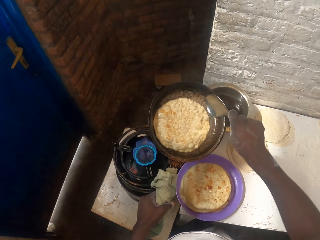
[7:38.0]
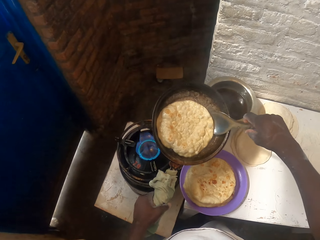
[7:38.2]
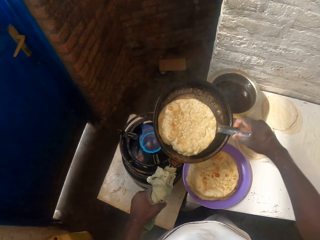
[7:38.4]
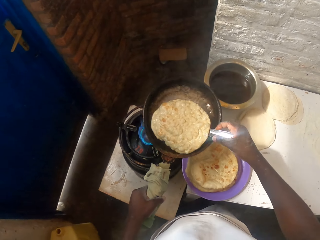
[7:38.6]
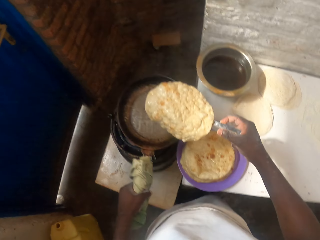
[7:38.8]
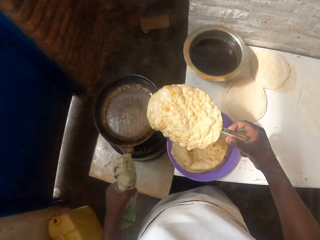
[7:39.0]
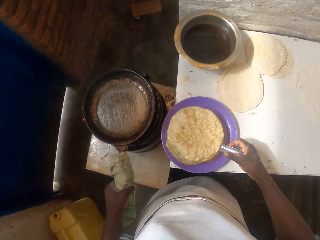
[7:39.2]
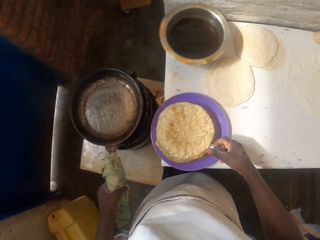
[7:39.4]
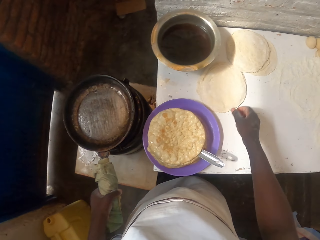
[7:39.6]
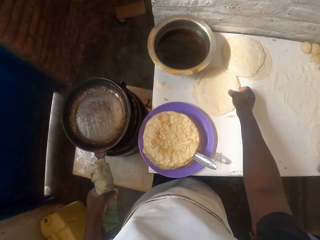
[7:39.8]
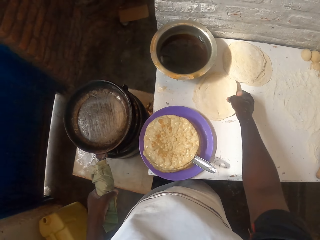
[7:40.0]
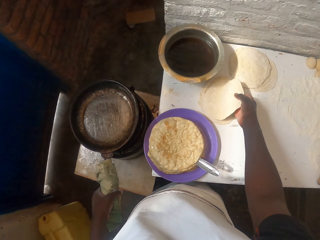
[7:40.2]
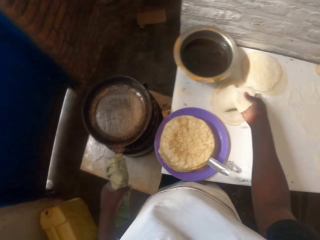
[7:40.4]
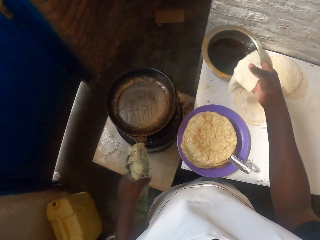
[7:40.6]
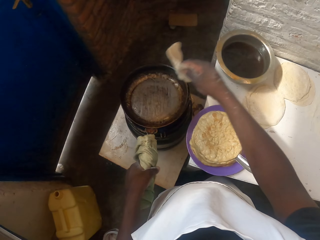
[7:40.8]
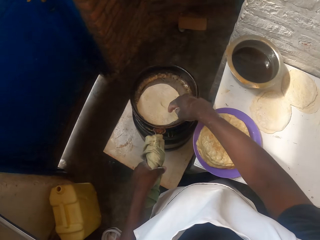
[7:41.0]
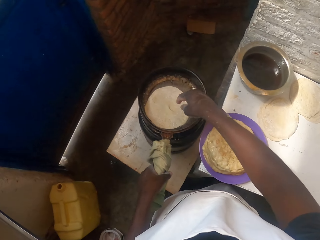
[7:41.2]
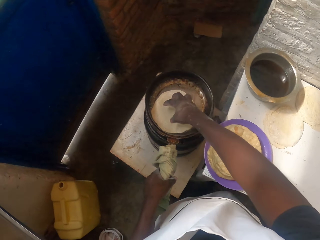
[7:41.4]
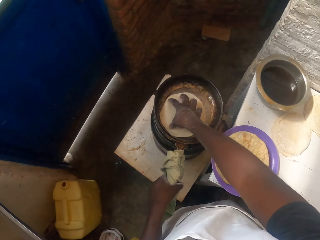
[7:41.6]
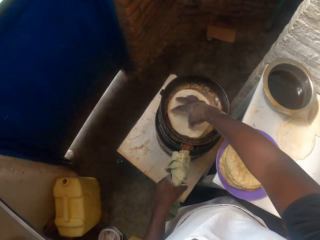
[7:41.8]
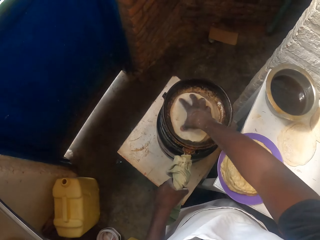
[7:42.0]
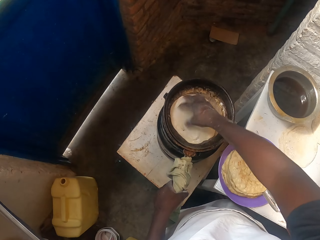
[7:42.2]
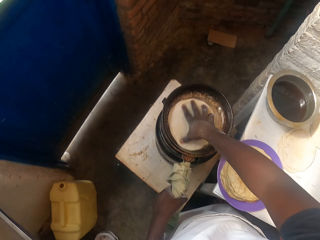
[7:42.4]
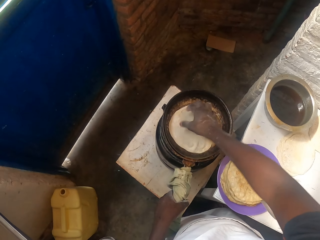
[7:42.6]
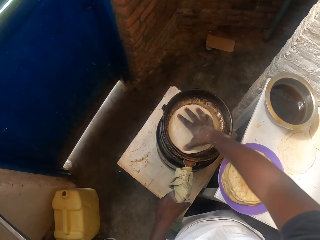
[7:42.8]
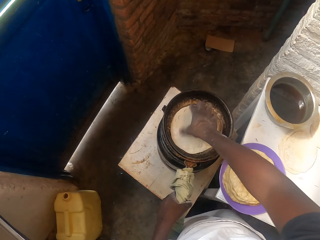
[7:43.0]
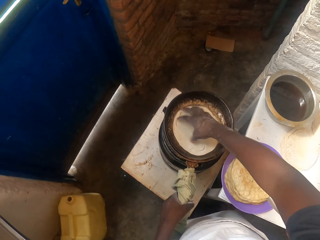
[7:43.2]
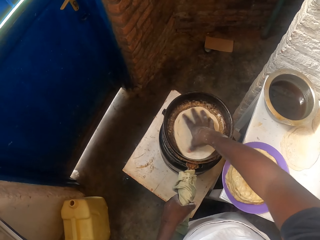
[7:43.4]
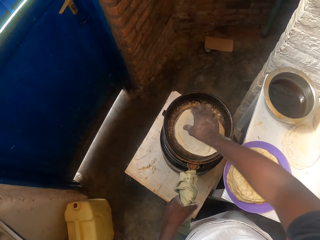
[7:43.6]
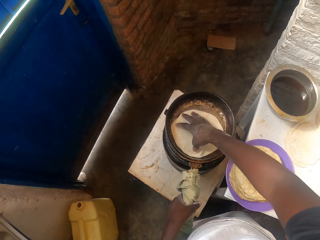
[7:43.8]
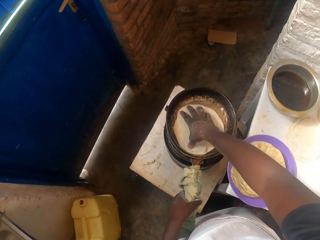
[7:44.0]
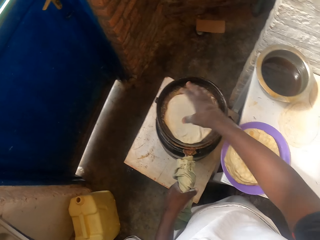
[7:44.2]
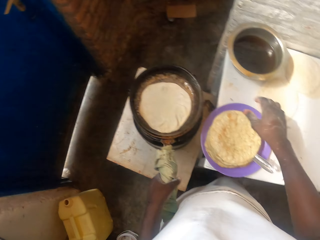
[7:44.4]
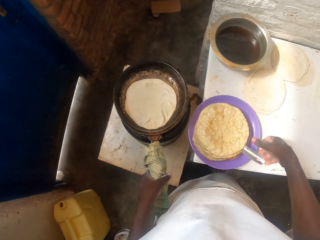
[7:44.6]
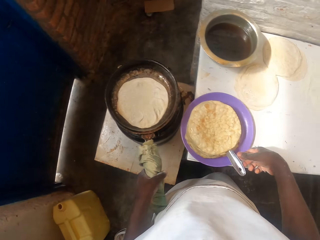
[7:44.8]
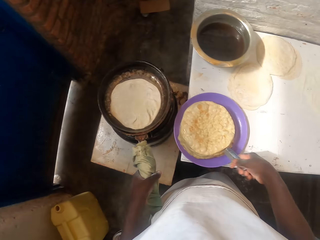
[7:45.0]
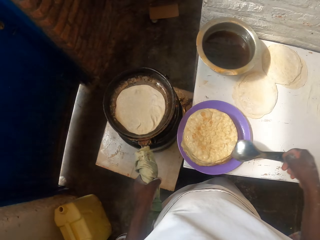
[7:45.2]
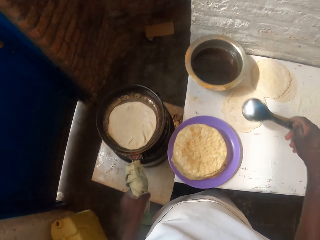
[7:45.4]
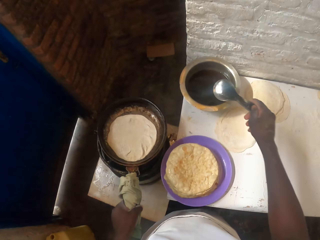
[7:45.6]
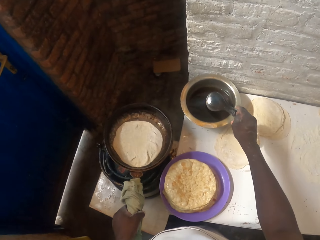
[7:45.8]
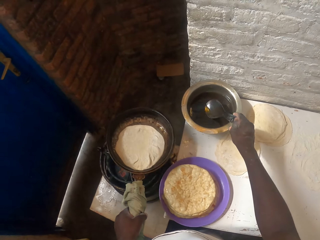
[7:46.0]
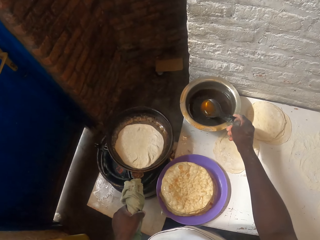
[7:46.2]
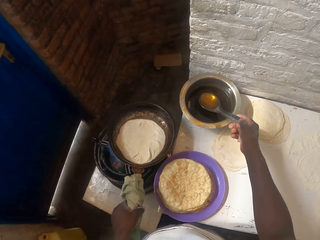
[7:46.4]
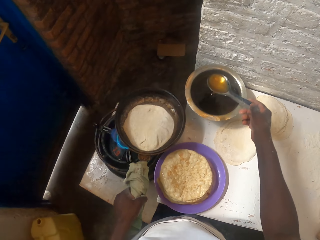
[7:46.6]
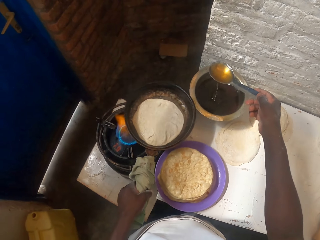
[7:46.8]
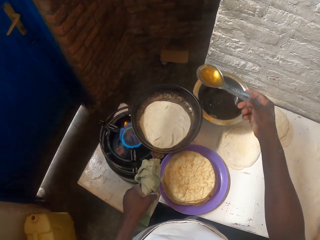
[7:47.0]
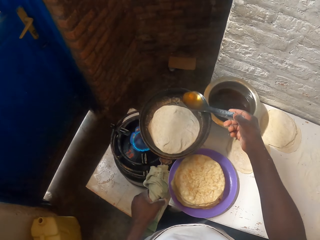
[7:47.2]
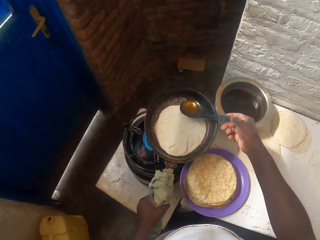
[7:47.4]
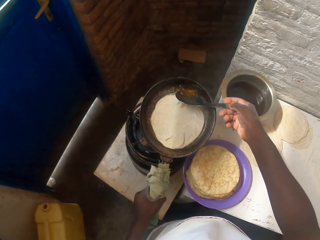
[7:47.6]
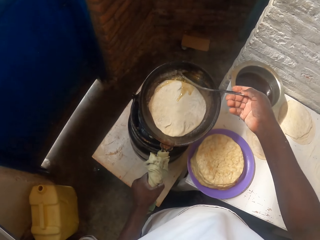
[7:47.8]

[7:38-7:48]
The camera wearer scoops the roti with the serving spoon. They lift the roti with the serving spoon and place the roti in the bowl. They place the cooking pan on the gas cooker. They pick dough from the table. They hold the dough. They place the dough on the cooking pan. They move the dough with the right hand. They spread the dough. They pick the serving spoon from the bowl. They hold the cooking spoon. They lift the cooking pan from the gas cooker. They fetch cooking oil from the cooking pot with the serving spoon.

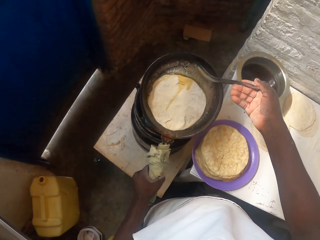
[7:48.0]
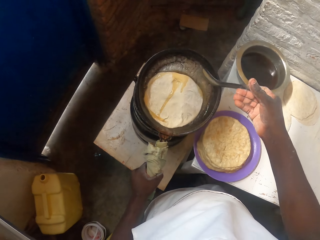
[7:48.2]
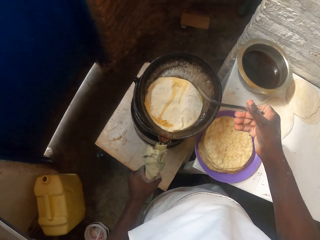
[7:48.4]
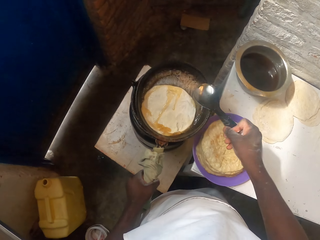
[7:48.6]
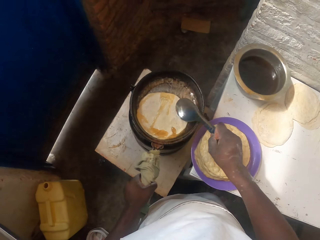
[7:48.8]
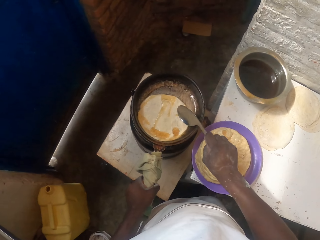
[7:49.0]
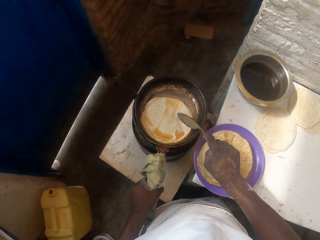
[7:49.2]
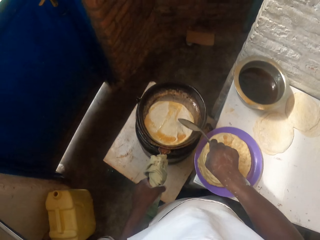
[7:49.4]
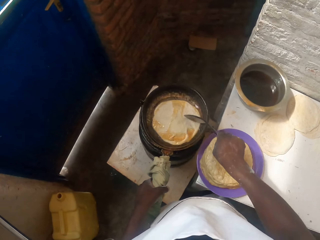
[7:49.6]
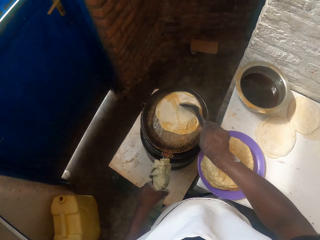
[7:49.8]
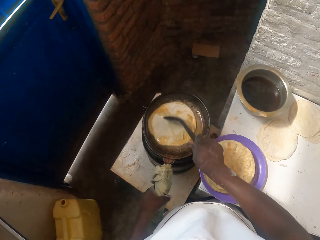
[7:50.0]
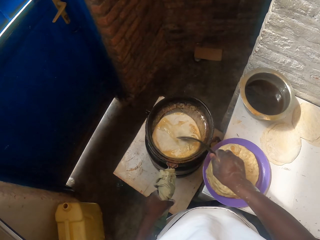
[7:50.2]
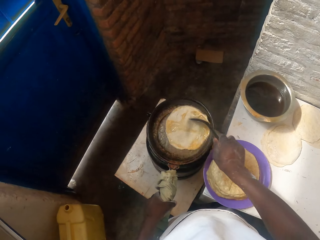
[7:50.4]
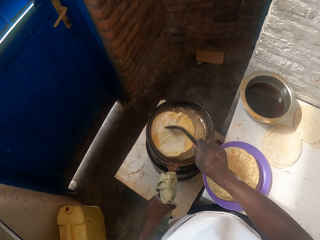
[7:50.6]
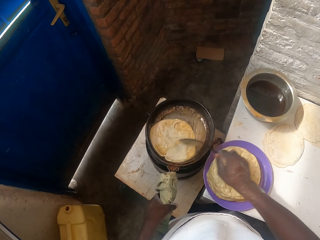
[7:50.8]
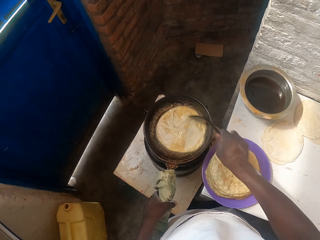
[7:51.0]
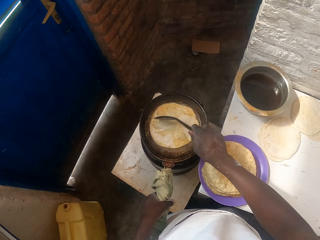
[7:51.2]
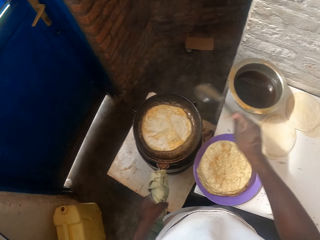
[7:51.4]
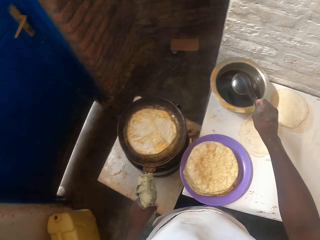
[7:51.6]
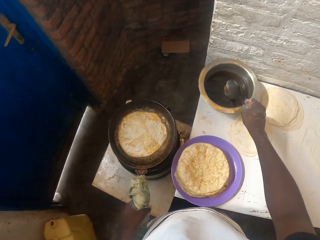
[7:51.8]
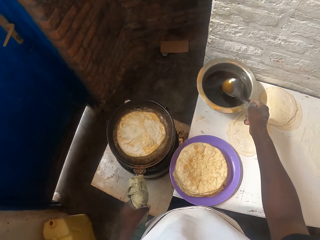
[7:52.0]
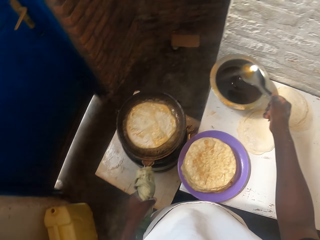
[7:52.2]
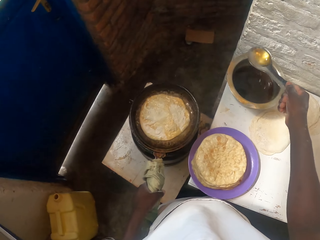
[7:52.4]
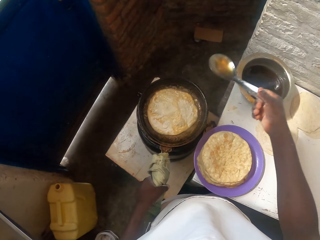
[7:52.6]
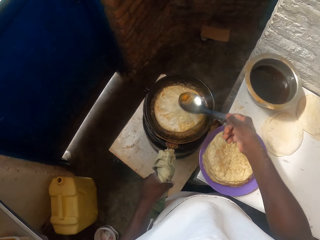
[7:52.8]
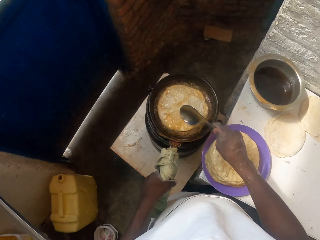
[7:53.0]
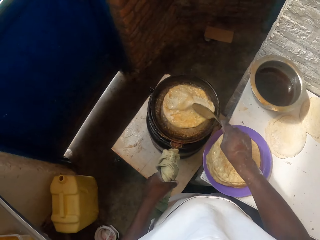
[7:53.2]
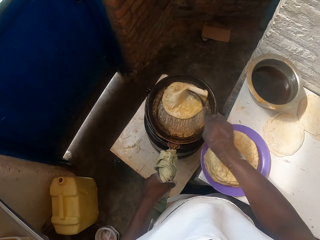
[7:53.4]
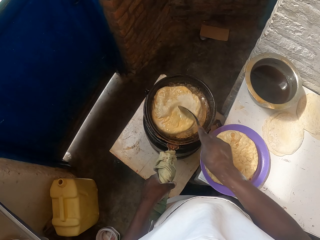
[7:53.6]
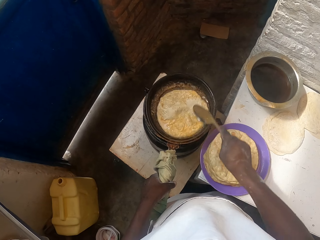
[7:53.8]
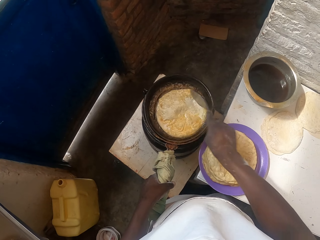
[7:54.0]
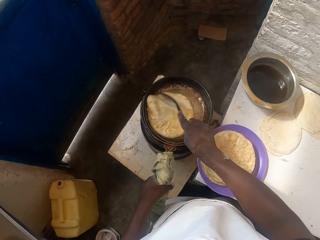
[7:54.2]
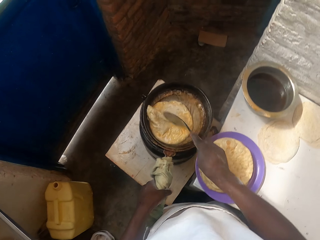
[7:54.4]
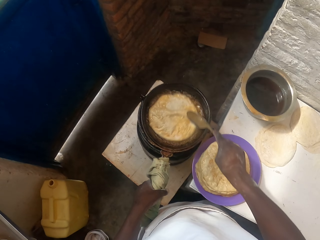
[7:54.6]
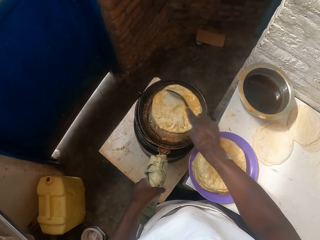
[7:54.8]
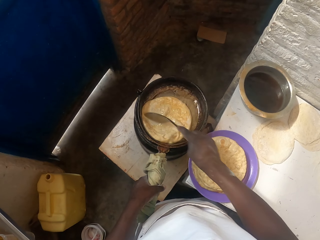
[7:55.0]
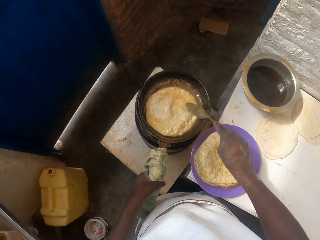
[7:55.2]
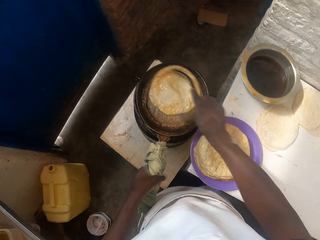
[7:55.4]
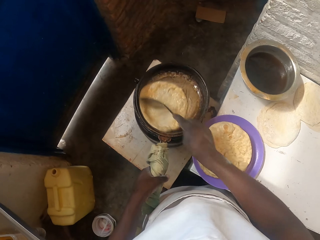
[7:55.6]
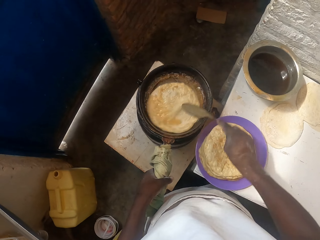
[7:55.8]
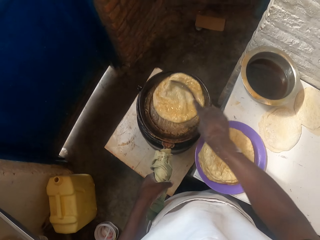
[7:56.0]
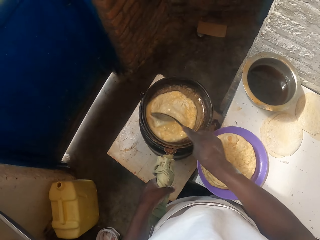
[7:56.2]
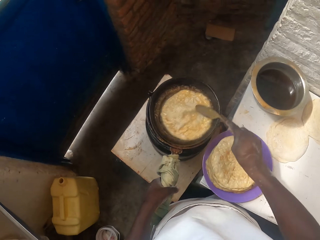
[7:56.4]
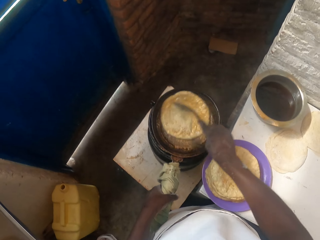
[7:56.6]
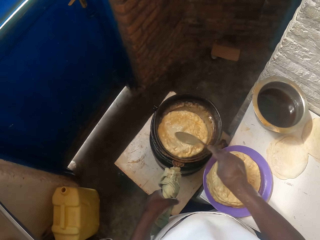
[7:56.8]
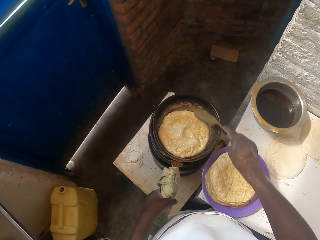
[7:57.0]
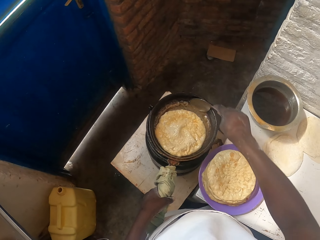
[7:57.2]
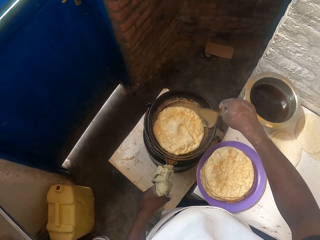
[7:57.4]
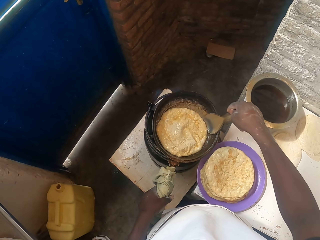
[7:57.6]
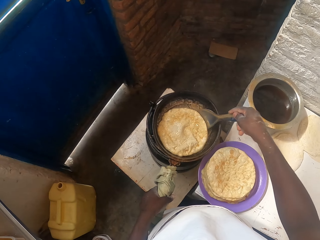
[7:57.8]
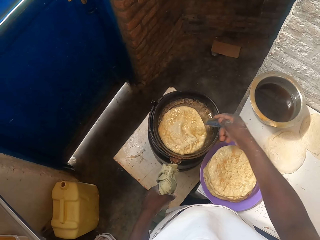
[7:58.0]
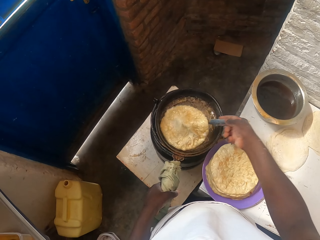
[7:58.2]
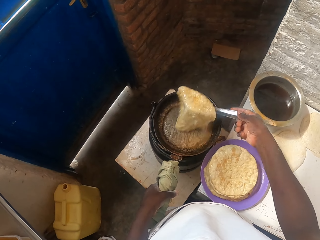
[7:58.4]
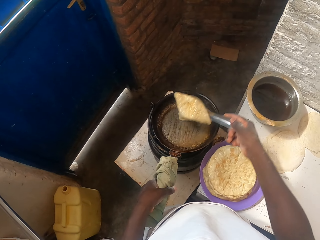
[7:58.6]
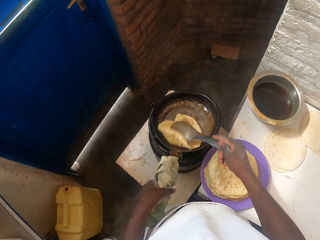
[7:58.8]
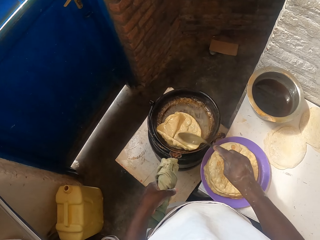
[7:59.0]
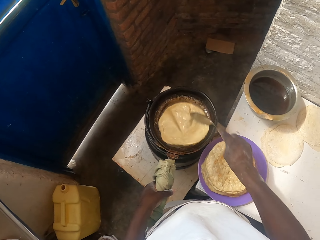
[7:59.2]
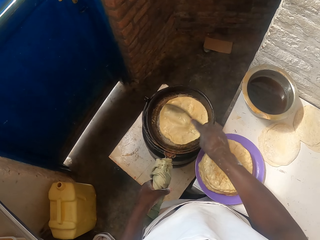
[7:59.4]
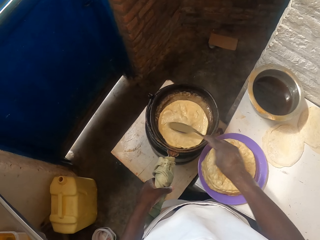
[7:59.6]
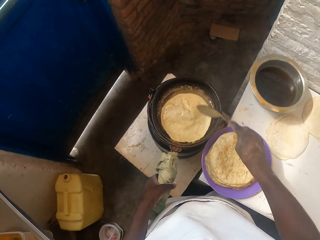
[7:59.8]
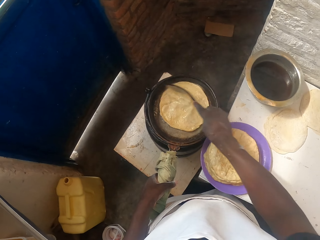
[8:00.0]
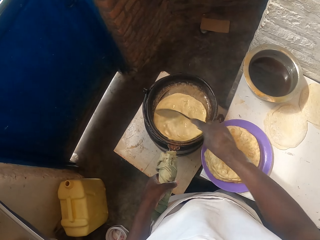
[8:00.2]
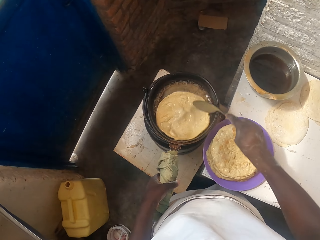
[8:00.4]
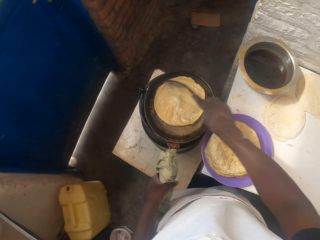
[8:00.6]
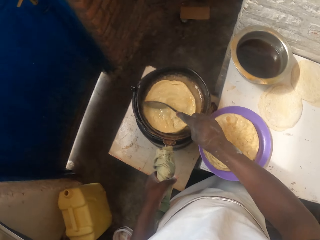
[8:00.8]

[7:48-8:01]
The camera wearer pours cooking oil in the cooking pan. They place the cooking pan on the gas cooker. They move the dough with the serving spoon. They lift the serving spoon. They fetch cooking oil from the cooking pot with the serving spoon. They pour cooking oil in the cooking pan. They move the roti with the serving spoon. They scoop the roti with the serving spoon, lift the roti with the serving spoon, turn the roti, and place the roti on the cooking pan. They move the roti with the serving spoon.
